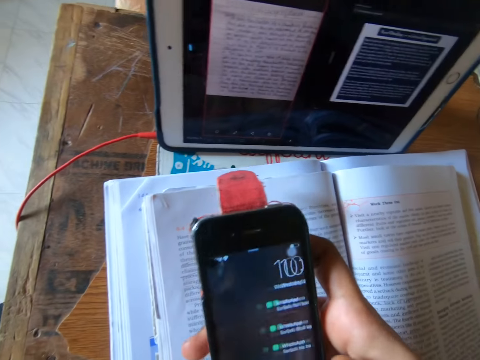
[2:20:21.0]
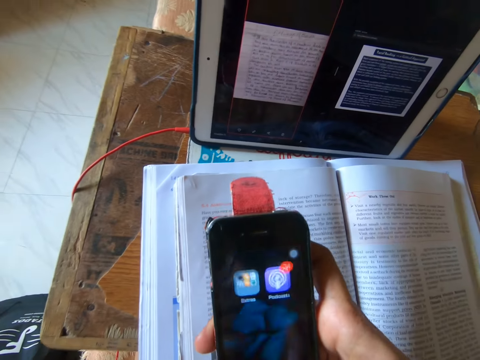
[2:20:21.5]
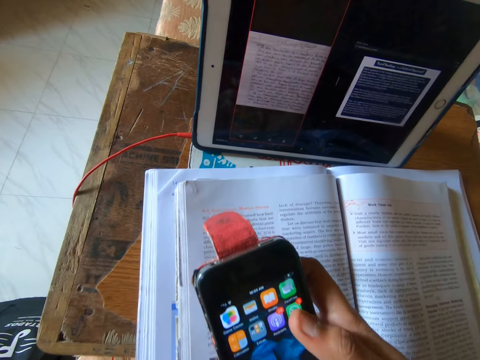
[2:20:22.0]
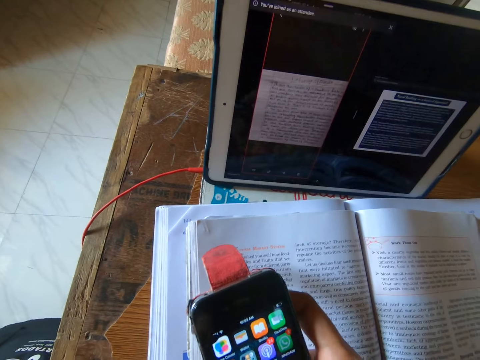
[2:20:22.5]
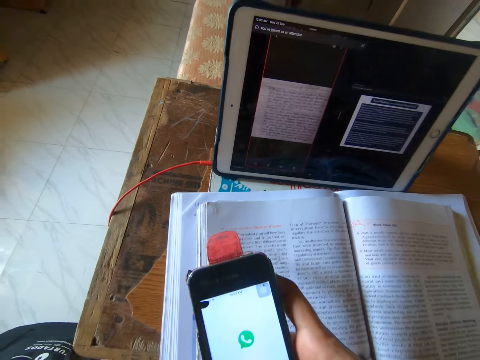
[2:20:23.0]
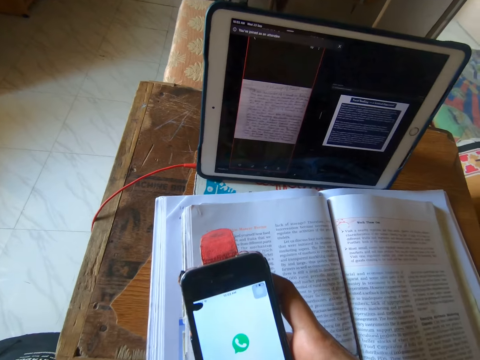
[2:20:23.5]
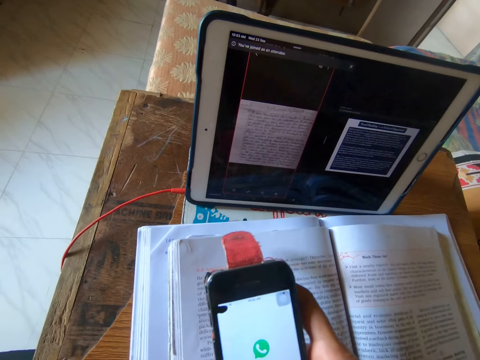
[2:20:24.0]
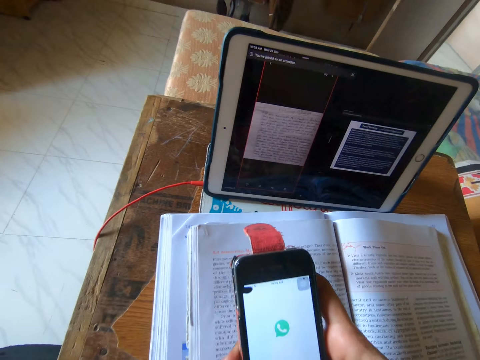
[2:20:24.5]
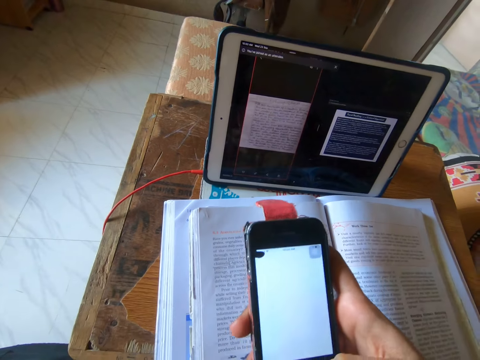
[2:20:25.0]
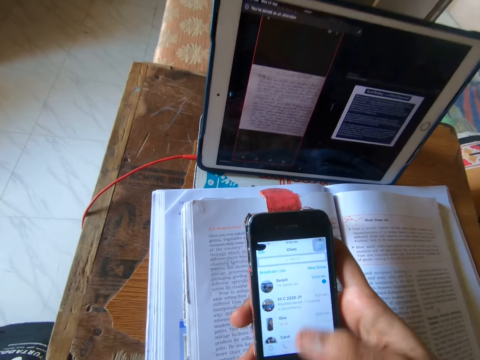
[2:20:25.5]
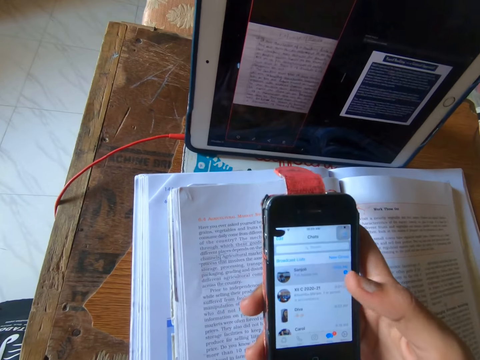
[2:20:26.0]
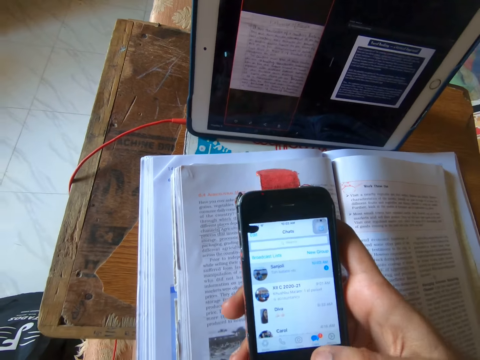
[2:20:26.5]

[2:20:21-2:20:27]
The camera wearer presses the phone on the bed.

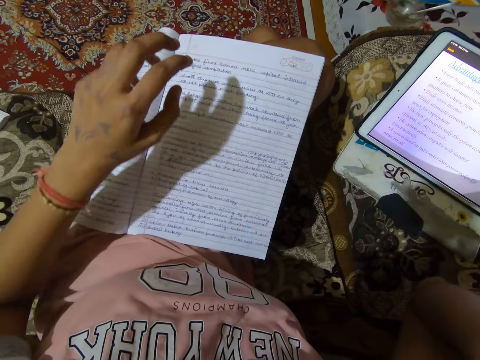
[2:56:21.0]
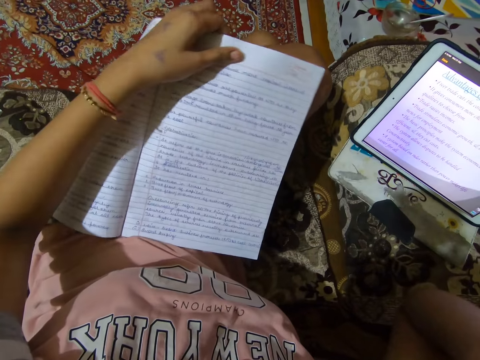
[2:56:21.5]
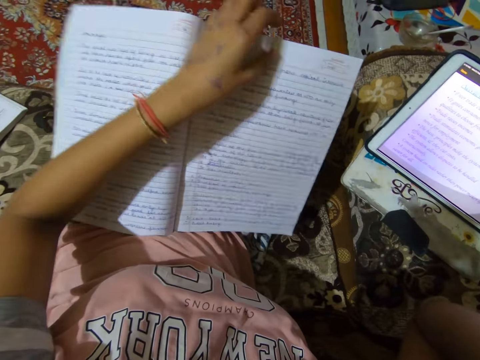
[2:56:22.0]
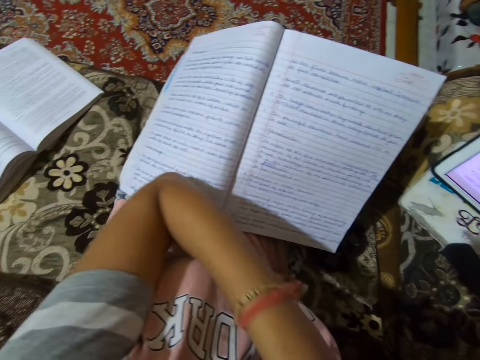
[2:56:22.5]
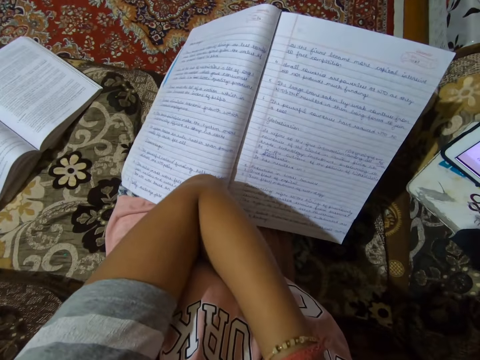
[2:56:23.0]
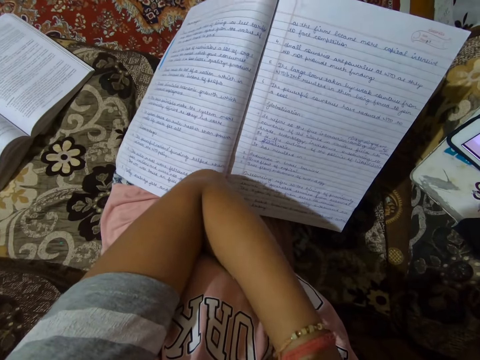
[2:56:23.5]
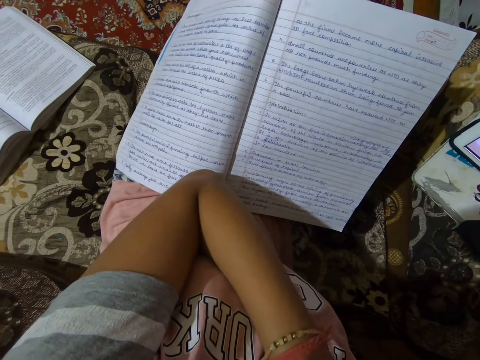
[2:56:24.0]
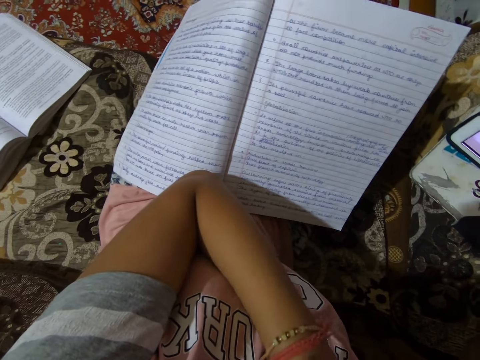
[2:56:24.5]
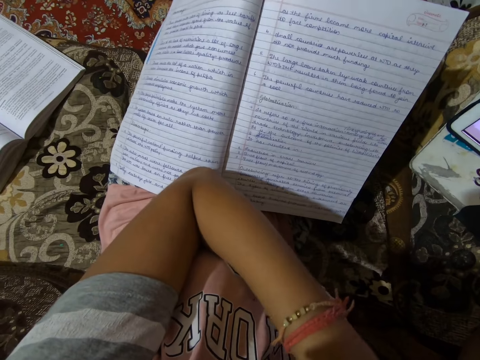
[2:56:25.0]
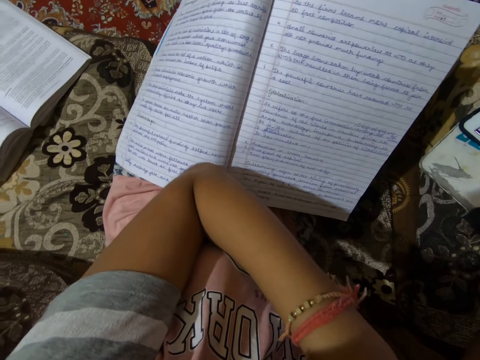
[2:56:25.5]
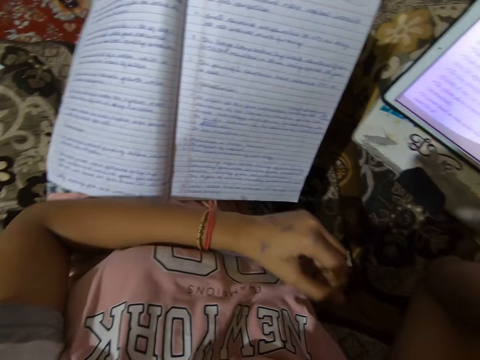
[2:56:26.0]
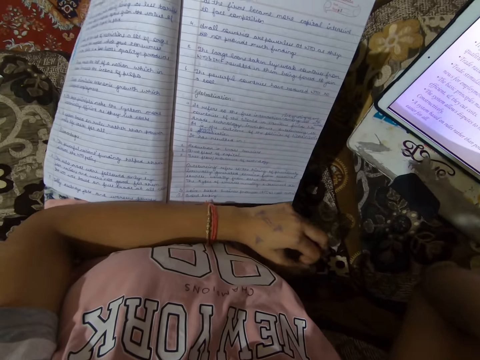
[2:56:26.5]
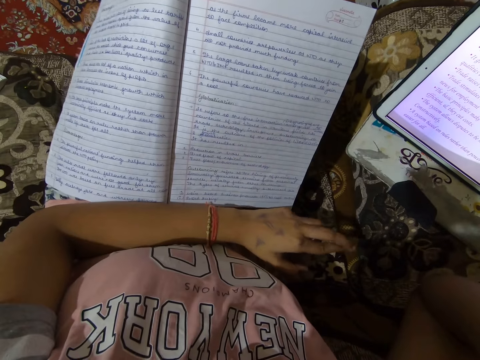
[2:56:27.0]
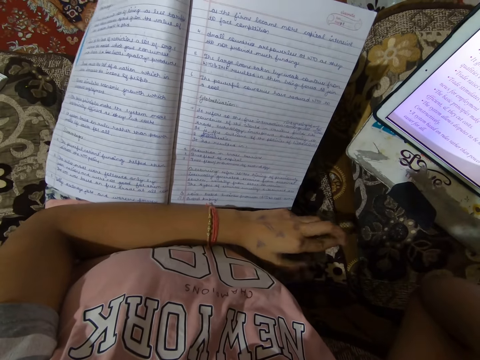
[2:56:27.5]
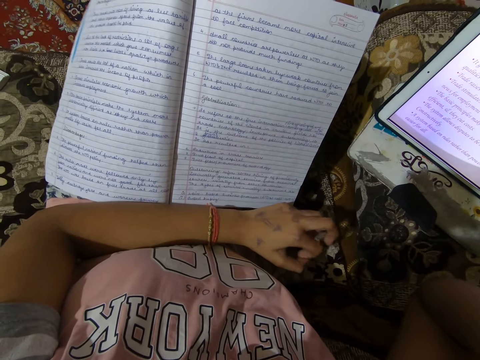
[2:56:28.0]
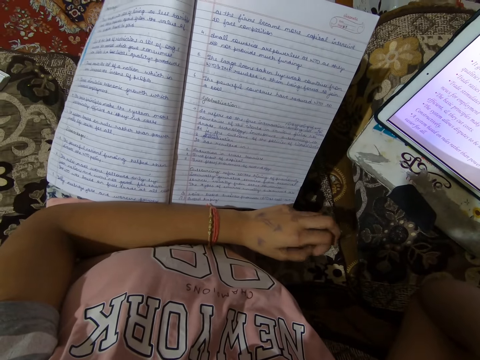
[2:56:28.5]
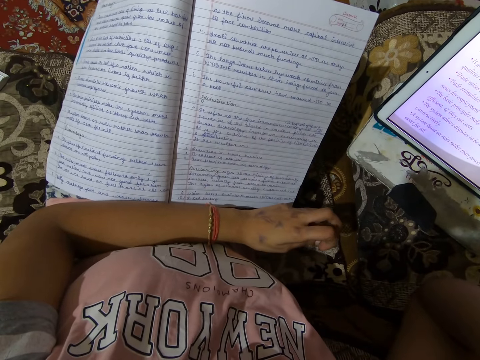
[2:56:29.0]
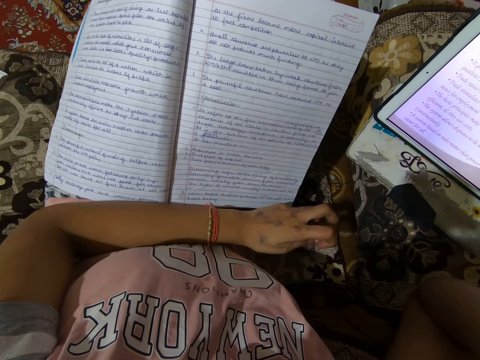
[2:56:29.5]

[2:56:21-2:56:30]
The camera wearer adjusts a book on a table. She puts a hand up. She talks over the phone. She looks at the book. She holds her chin. She moves the fingers and looks around a room.

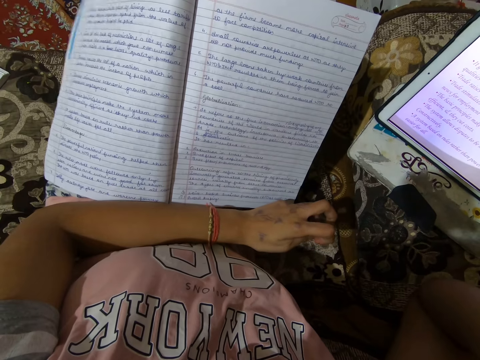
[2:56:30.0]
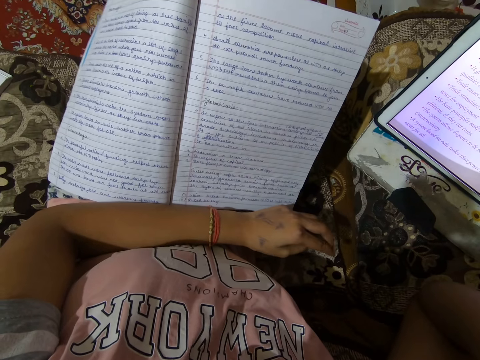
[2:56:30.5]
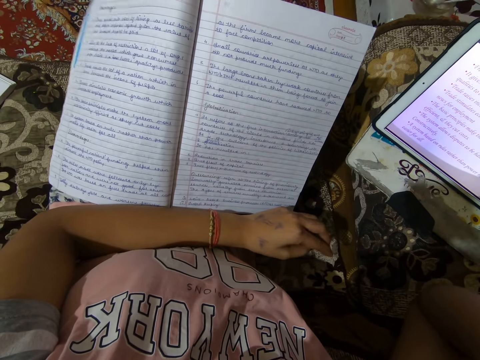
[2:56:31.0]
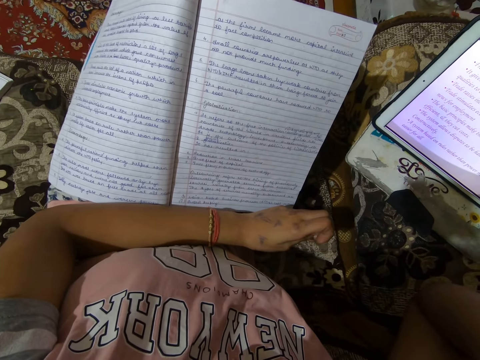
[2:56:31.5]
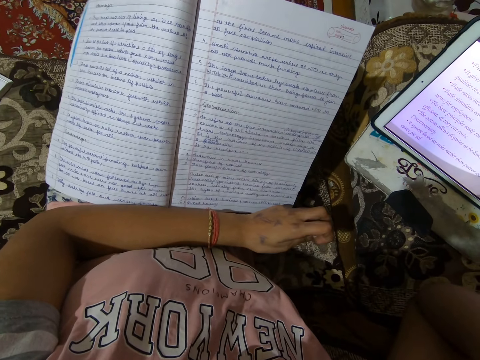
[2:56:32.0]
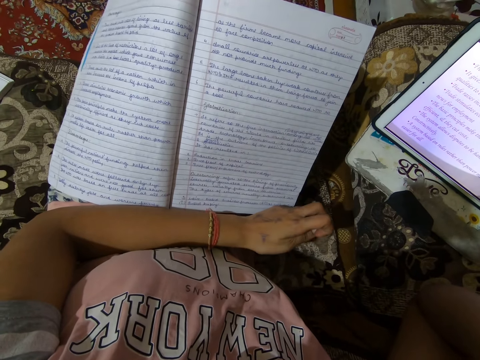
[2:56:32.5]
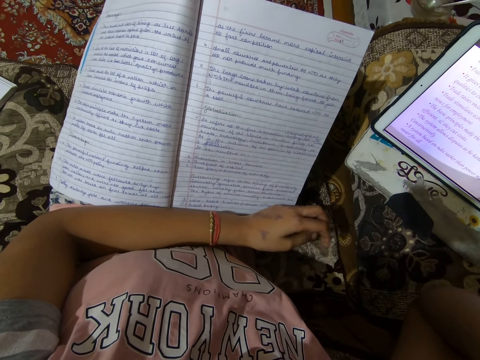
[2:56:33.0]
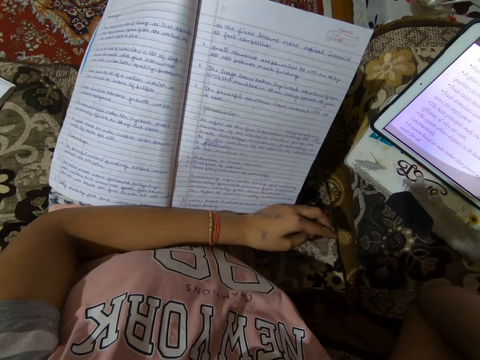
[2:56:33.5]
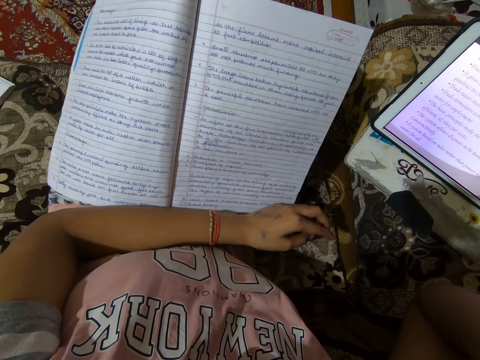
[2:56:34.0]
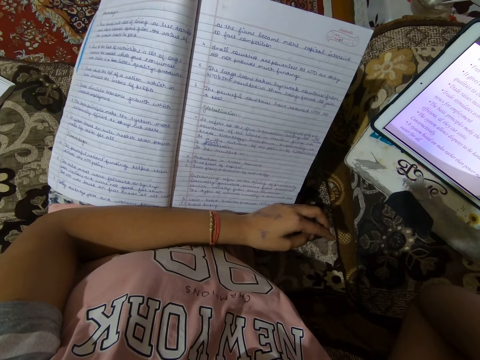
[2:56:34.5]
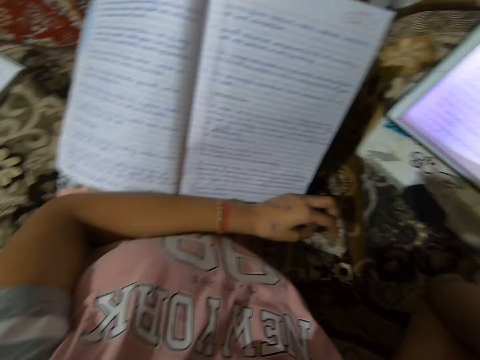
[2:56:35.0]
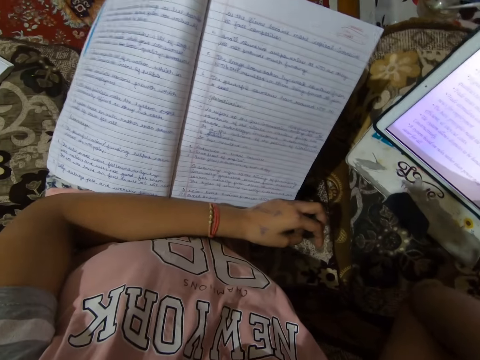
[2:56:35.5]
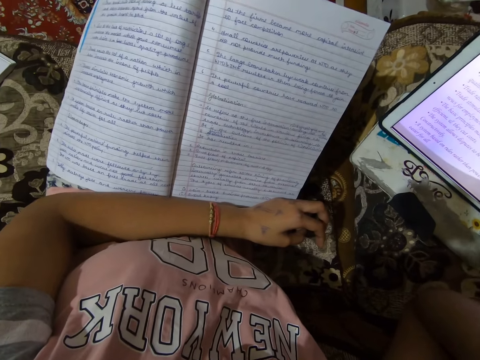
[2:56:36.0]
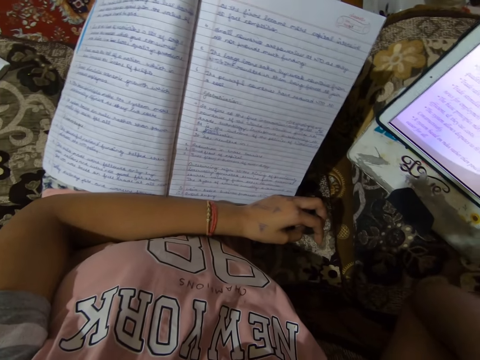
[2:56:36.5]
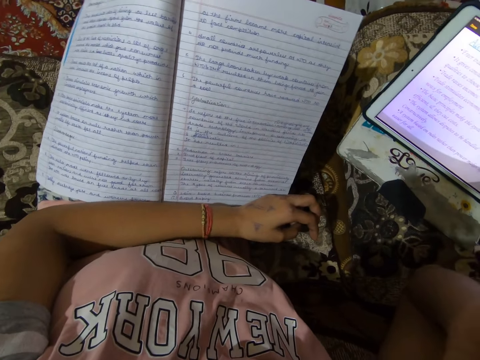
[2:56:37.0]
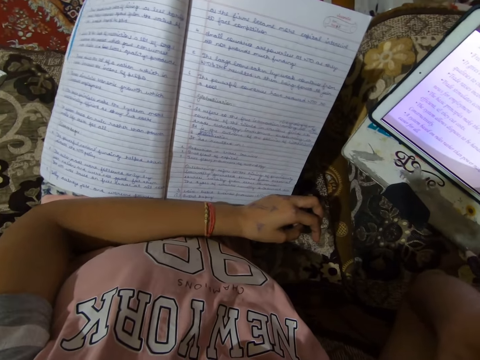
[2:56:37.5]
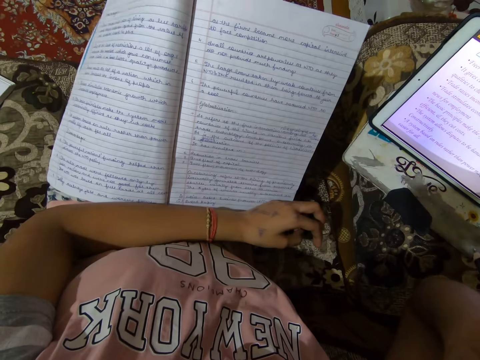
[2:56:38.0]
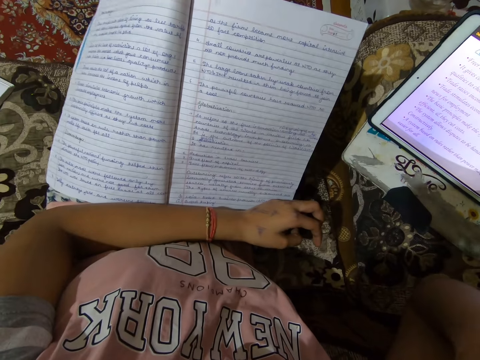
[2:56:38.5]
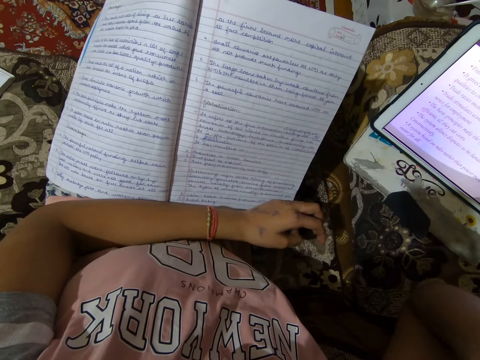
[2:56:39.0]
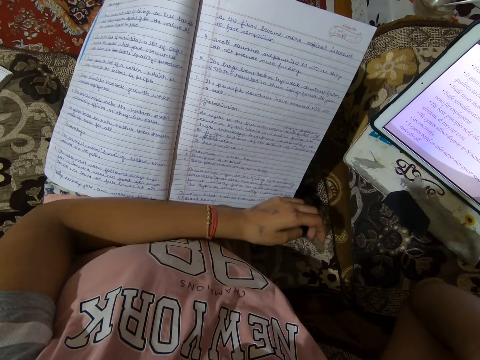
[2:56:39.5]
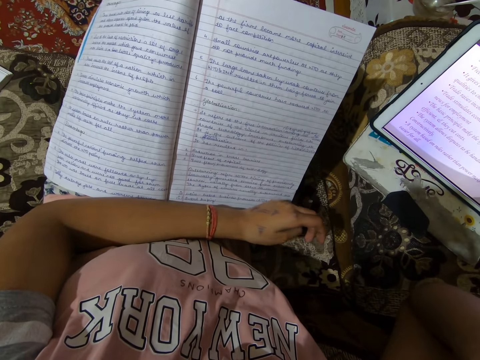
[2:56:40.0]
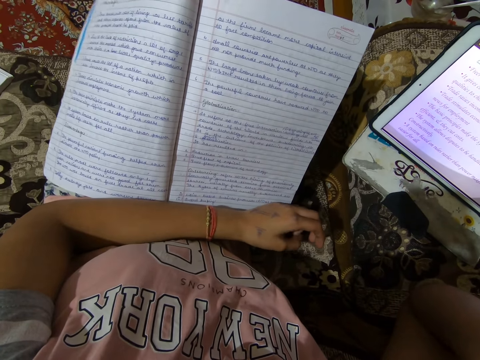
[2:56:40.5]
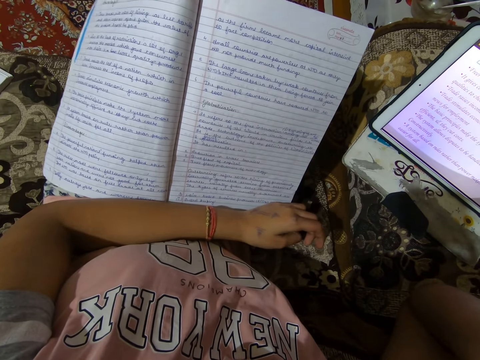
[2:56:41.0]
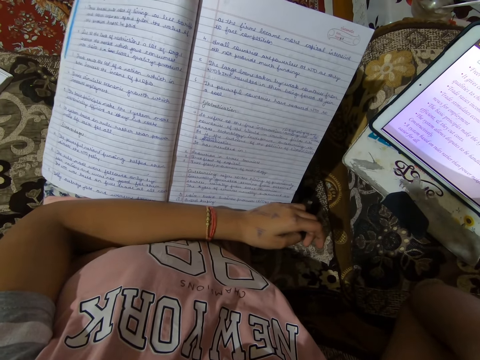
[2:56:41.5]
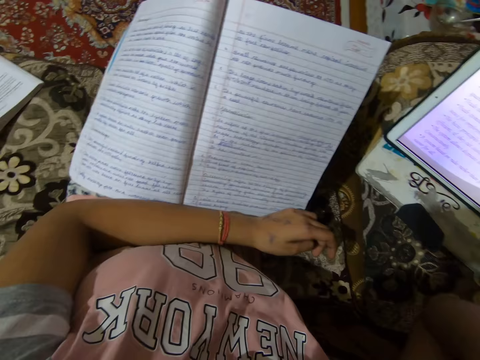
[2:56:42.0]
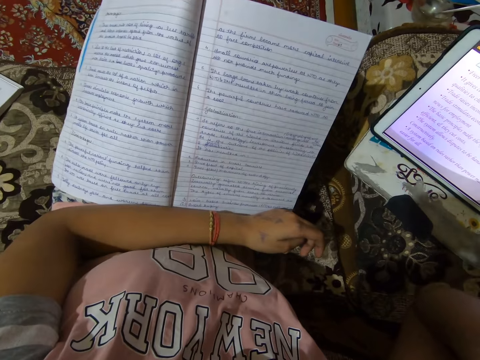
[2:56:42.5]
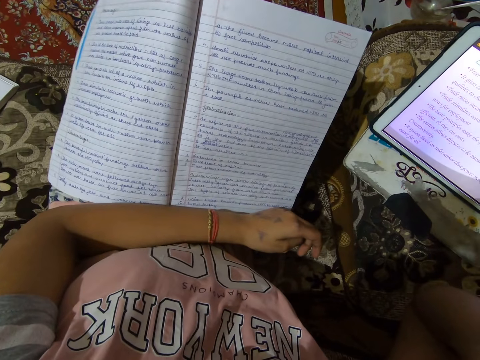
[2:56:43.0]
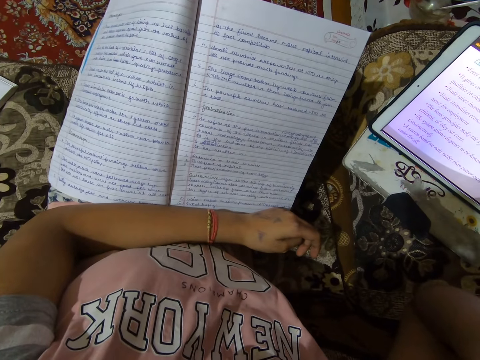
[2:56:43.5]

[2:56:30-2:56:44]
The camera wearer reads a book. They talk.
